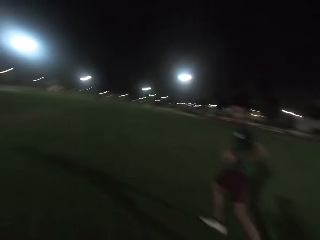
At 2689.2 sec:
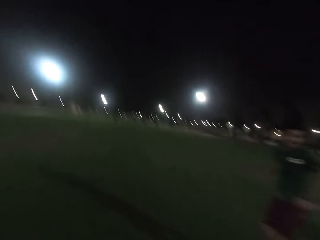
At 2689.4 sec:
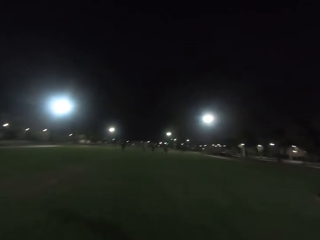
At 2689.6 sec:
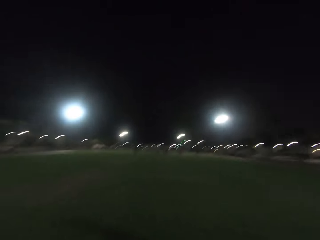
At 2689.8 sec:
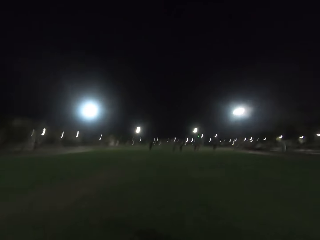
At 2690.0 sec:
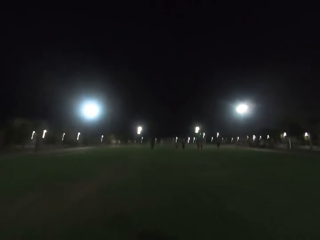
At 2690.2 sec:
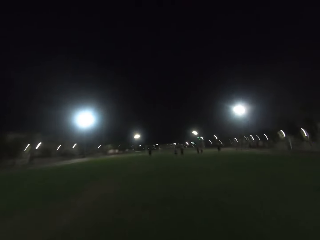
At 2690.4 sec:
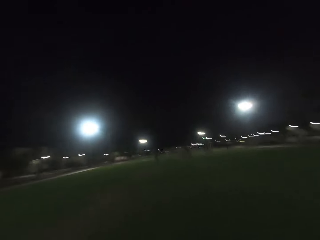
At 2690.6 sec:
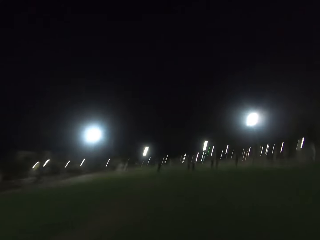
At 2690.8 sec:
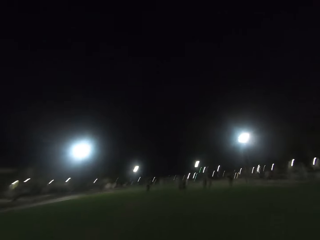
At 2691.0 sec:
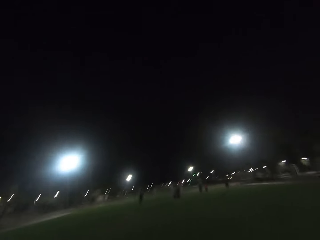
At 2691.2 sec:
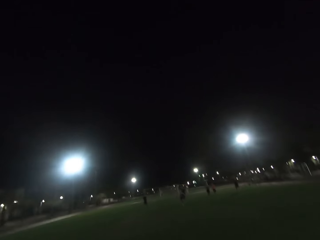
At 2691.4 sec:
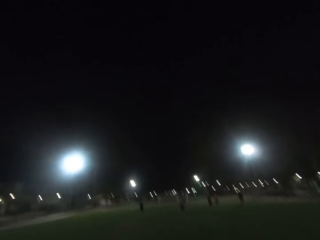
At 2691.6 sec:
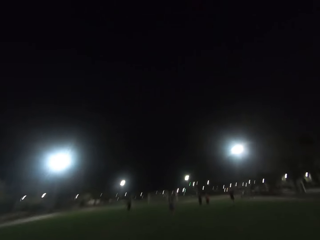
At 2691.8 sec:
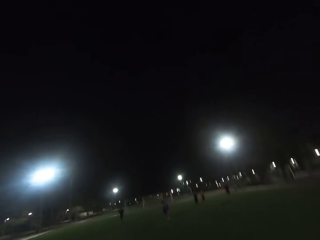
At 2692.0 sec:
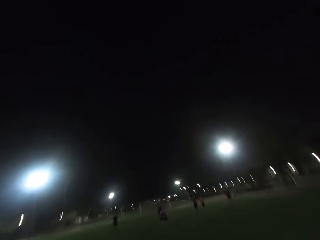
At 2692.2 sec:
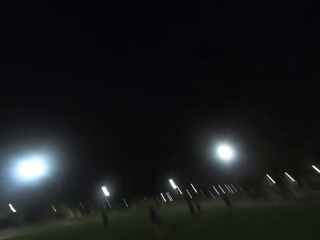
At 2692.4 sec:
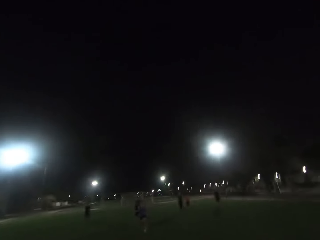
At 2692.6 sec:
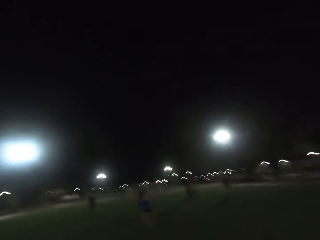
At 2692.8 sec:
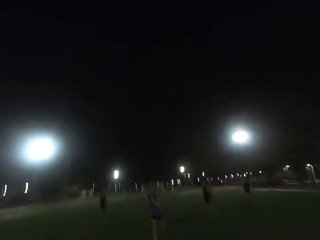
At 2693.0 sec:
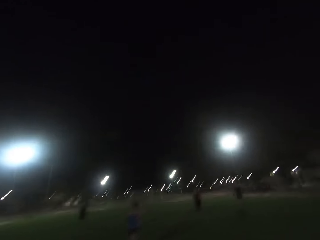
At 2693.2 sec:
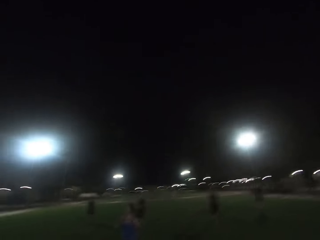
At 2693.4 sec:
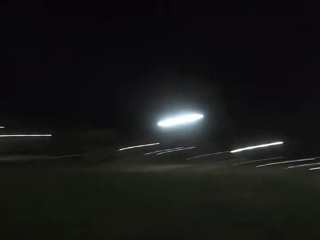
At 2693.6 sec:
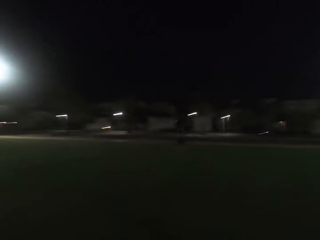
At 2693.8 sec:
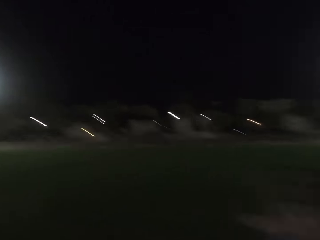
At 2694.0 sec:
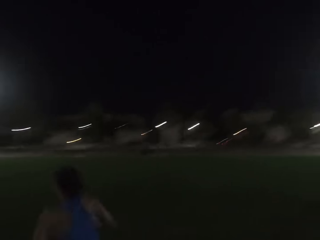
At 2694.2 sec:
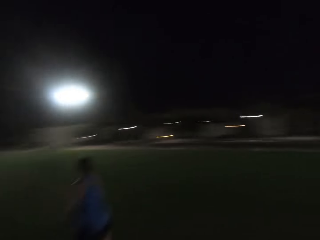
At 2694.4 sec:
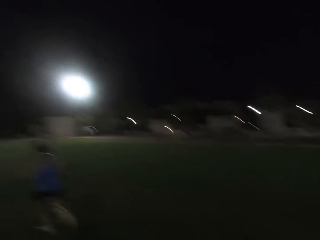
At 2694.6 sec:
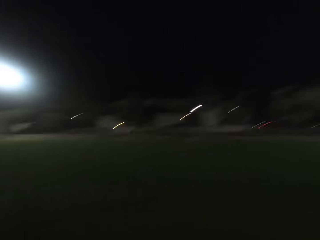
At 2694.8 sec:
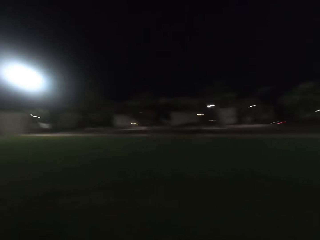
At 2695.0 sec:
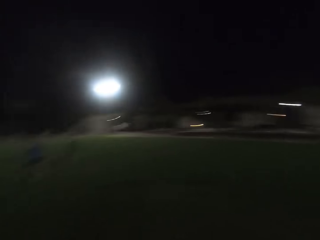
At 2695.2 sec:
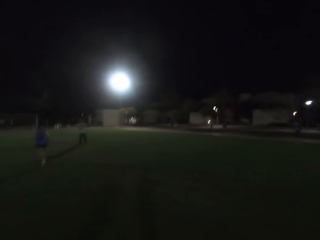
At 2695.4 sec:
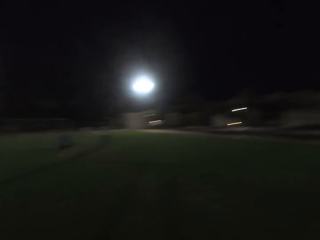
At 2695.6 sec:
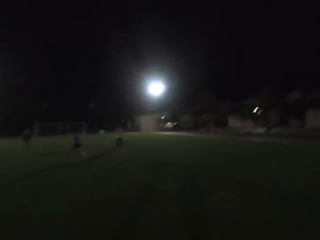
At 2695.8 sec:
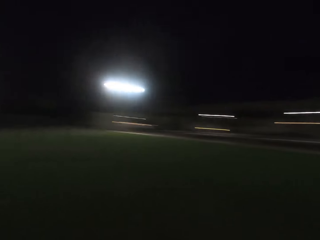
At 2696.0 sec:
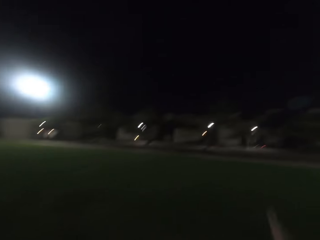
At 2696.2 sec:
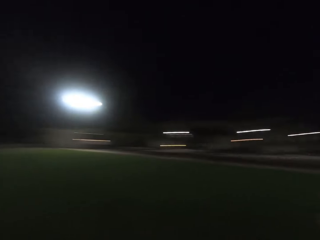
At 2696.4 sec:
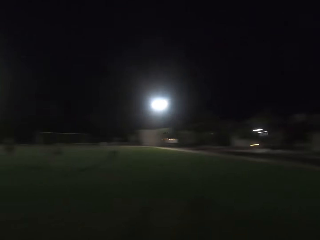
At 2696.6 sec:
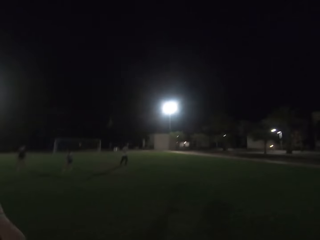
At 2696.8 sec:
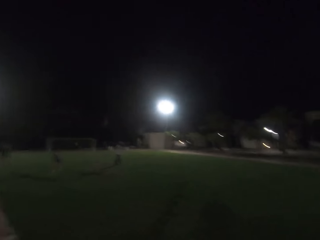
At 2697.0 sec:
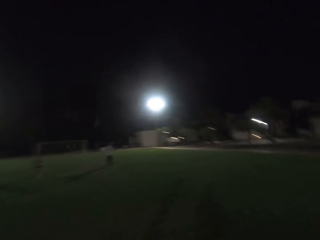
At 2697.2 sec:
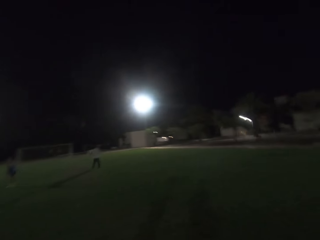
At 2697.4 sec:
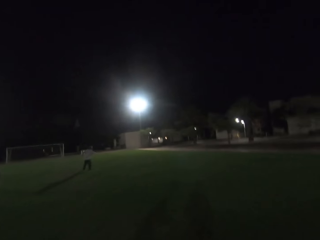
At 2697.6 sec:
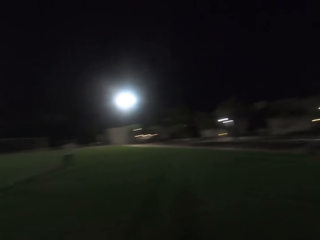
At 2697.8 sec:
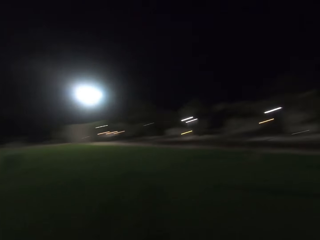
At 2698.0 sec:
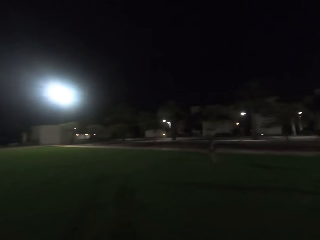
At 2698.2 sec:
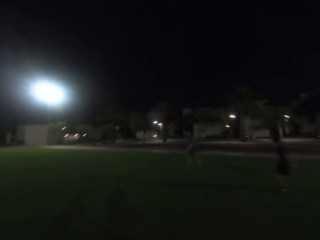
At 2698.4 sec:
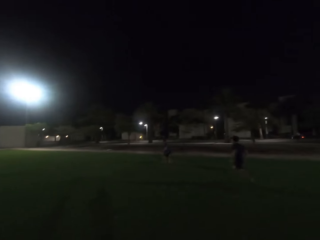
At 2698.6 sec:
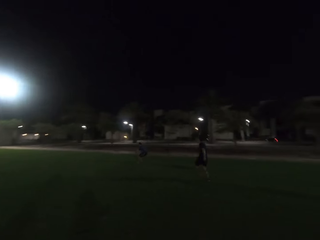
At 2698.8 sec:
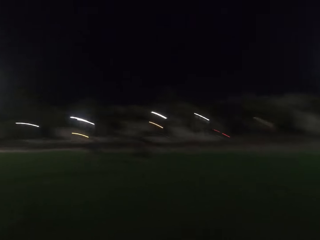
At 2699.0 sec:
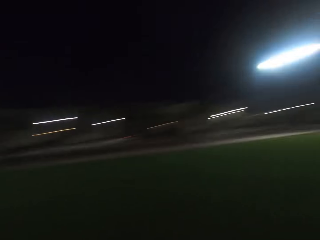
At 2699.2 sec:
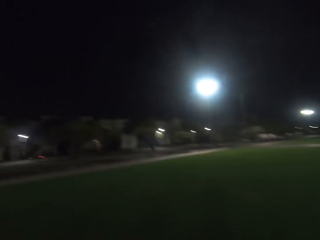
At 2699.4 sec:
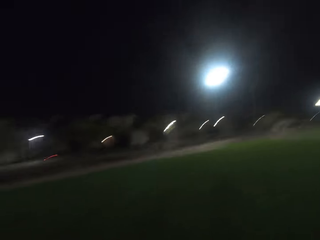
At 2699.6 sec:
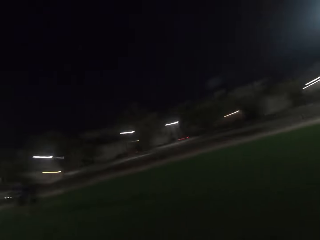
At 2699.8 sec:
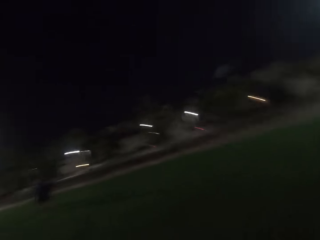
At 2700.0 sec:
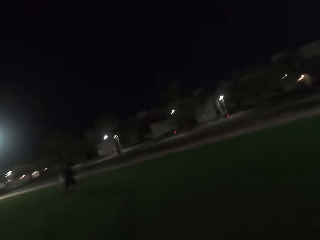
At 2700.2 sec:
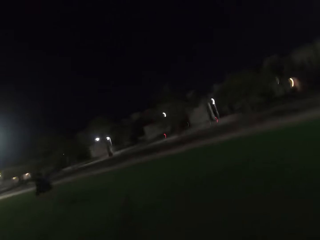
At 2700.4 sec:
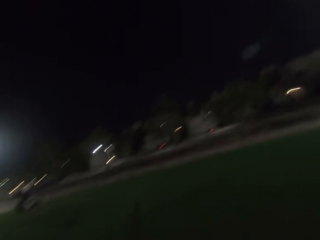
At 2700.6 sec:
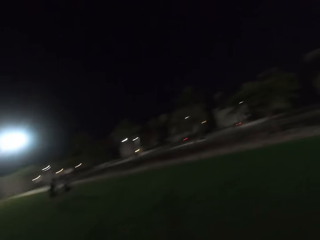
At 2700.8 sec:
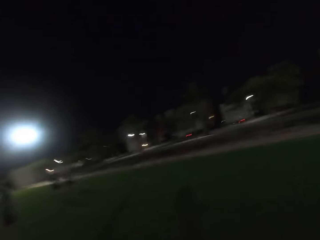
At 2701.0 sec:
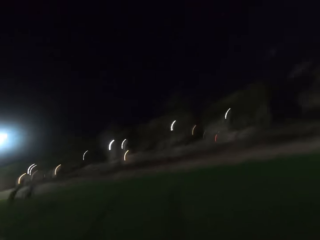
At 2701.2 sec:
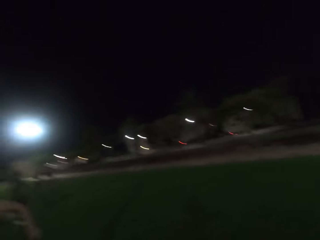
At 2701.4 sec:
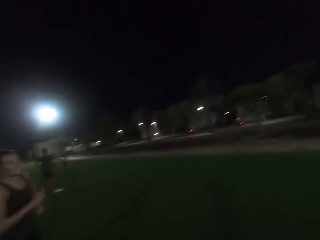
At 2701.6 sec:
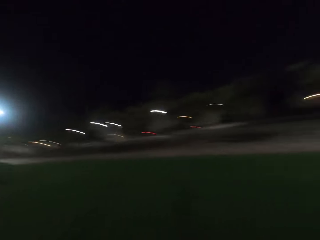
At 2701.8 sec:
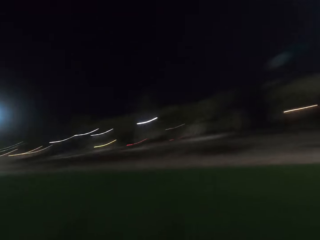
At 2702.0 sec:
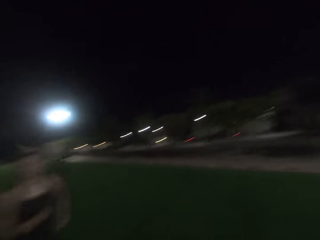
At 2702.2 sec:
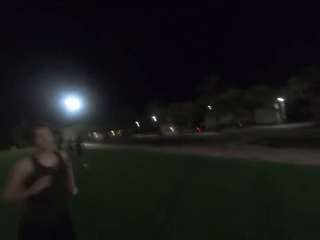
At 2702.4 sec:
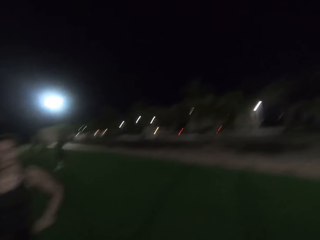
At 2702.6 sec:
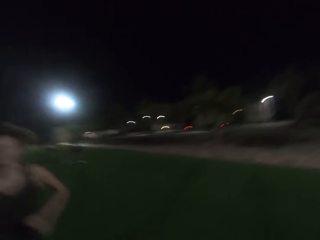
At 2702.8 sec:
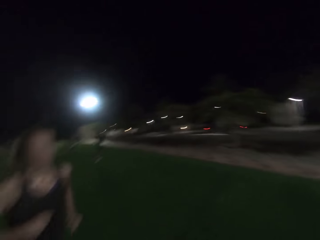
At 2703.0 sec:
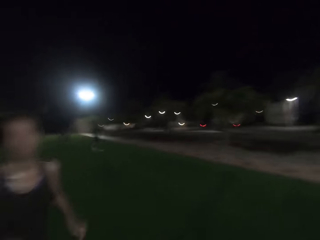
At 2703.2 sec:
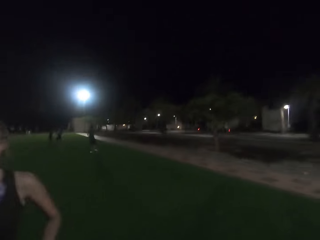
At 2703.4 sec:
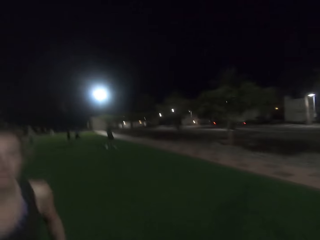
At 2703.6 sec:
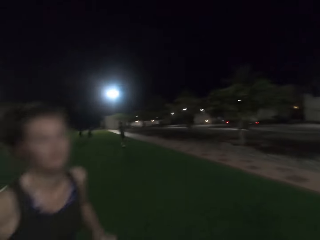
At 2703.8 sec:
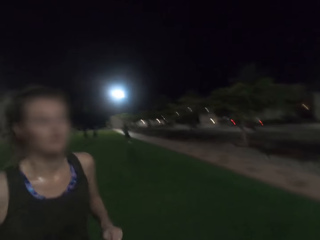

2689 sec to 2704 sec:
A man runs. The camera wearer runs on the field and walks. Another man runs. The camera wearer turns around and runs on the field. Another man walks. The camera wearer runs on the field again. Another man runs. The camera wearer looks around. A woman runs on the field.

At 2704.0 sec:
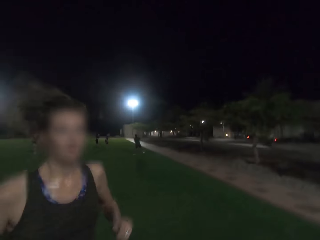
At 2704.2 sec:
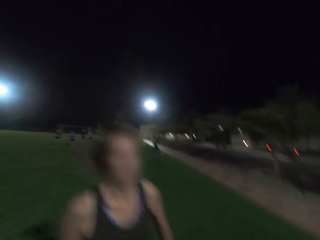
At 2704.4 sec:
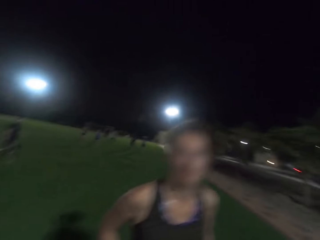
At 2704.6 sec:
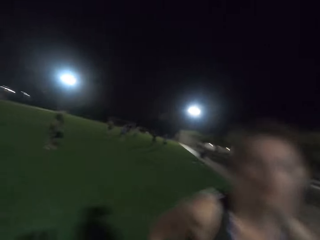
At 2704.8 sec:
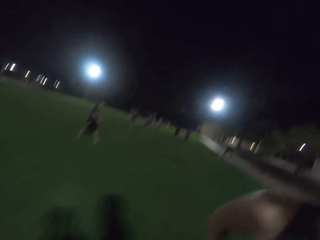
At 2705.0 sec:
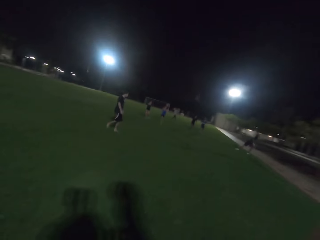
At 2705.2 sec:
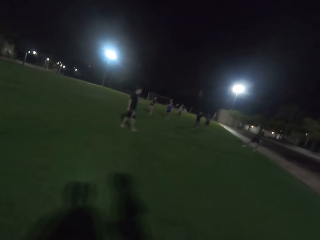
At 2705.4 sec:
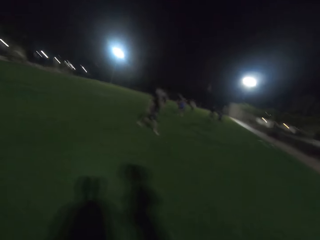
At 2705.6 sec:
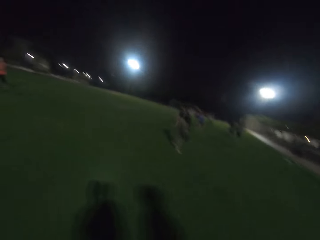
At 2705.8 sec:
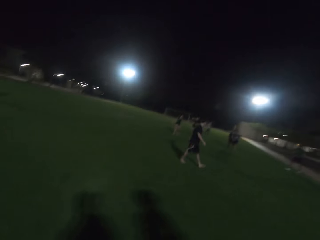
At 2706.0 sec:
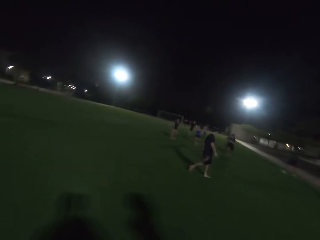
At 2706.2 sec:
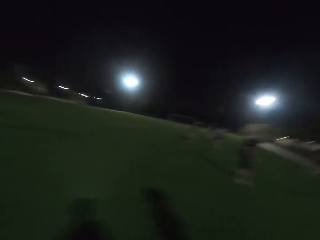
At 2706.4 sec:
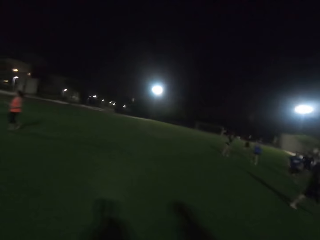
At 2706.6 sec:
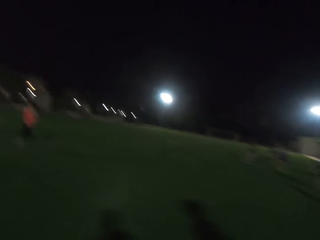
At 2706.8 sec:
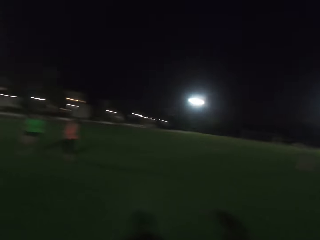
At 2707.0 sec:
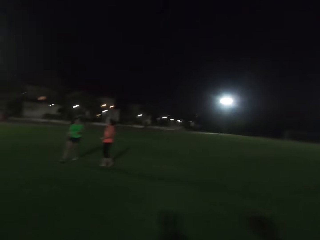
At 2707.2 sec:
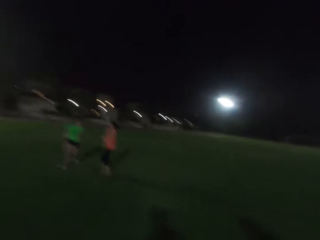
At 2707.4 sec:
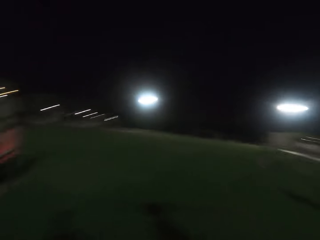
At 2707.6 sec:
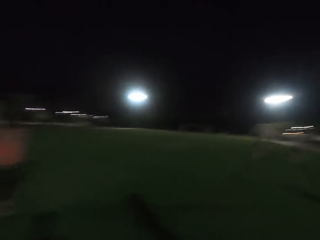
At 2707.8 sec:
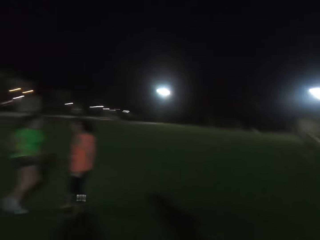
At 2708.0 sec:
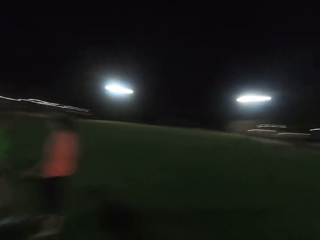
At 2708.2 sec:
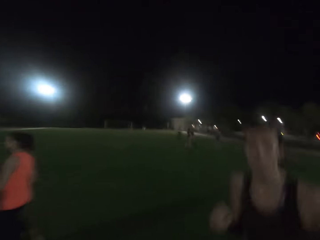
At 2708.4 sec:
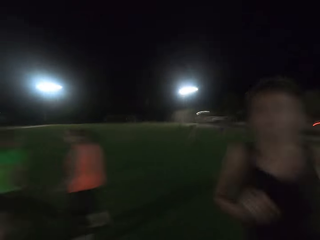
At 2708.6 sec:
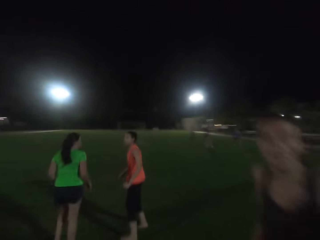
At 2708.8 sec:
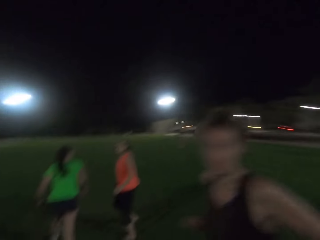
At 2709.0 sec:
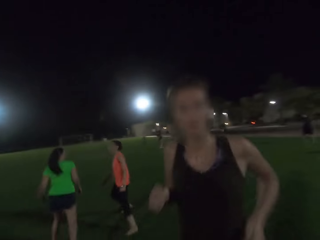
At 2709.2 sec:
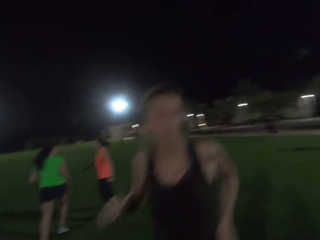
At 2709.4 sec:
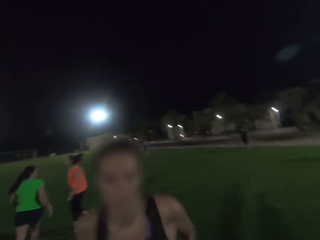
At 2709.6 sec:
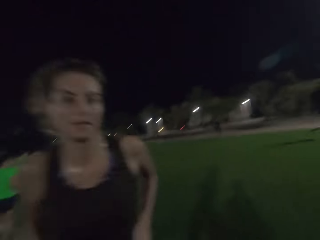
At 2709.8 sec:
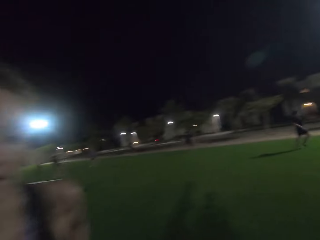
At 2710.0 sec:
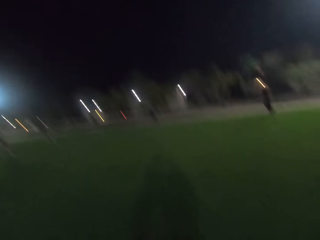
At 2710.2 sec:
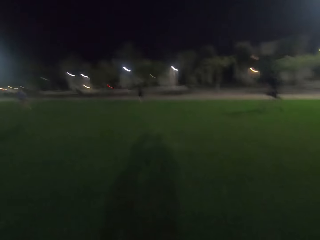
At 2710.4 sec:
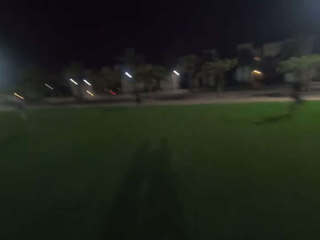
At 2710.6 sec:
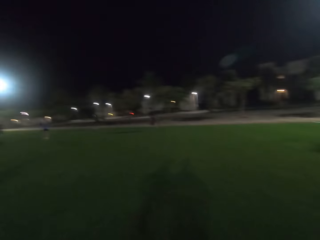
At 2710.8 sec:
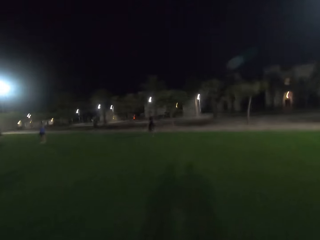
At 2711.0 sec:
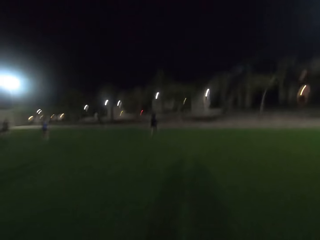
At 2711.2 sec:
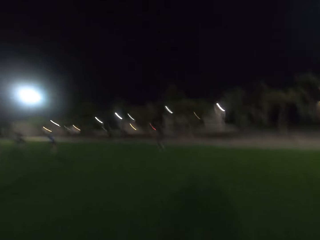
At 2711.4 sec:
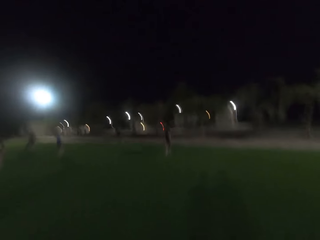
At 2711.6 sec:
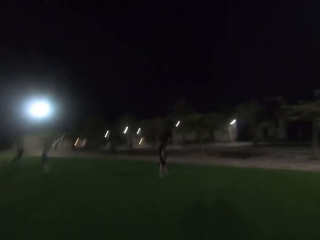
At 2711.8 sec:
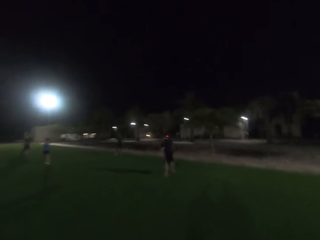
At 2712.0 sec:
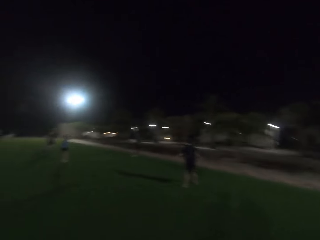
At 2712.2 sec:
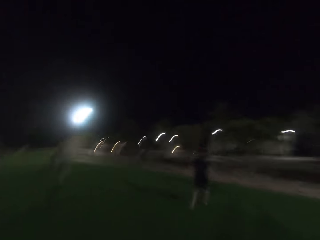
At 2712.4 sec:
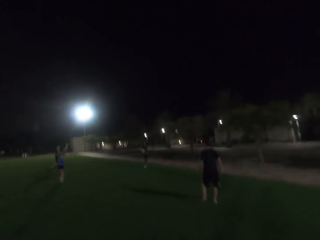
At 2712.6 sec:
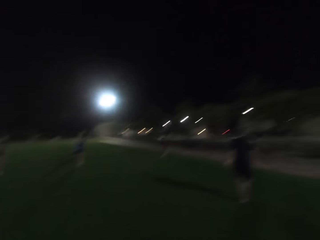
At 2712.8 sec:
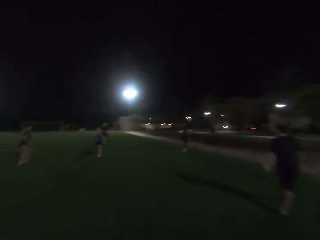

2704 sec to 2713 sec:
A man walks. The camera wearer runs on the field. Another man runs. A woman skips. Another woman skips. The camera wearer runs on the field again. Another woman runs on the field. Another man runs. The camera wearer runs on the field. Another man walks.
